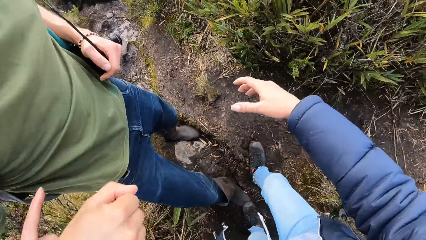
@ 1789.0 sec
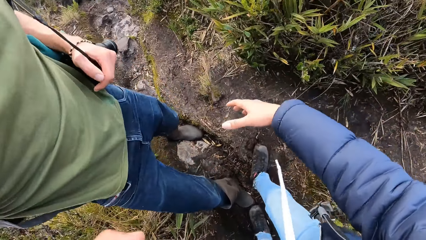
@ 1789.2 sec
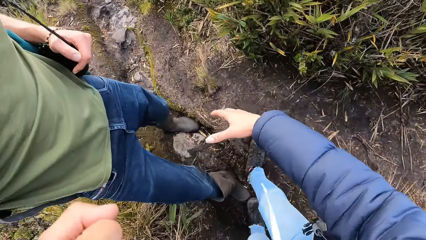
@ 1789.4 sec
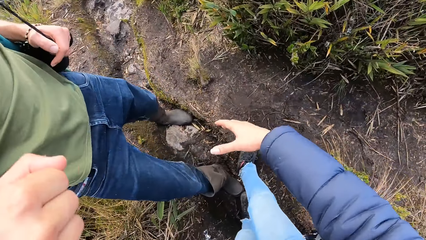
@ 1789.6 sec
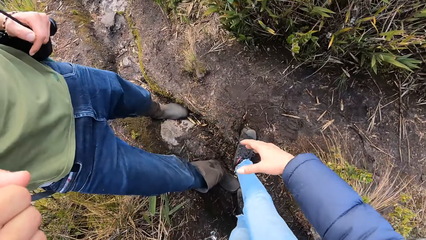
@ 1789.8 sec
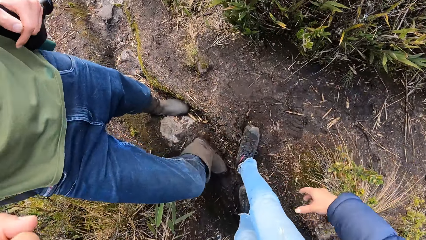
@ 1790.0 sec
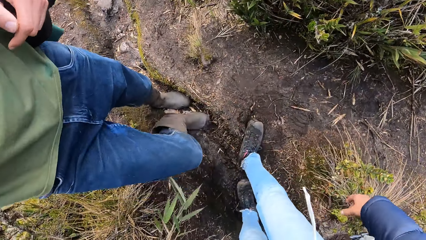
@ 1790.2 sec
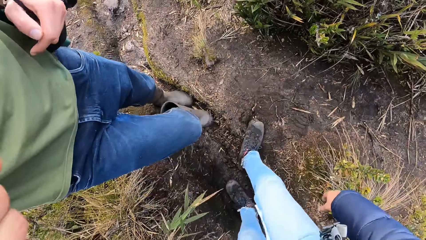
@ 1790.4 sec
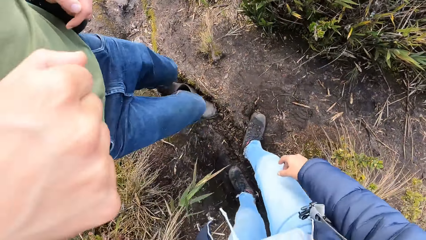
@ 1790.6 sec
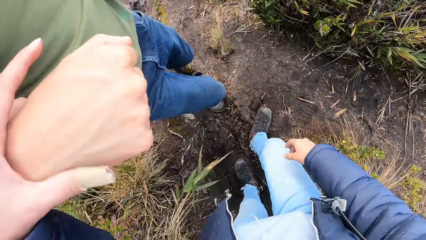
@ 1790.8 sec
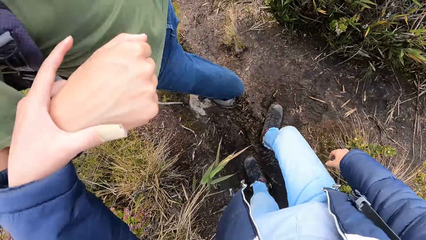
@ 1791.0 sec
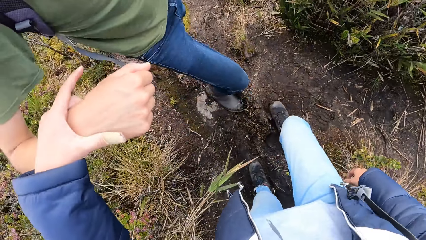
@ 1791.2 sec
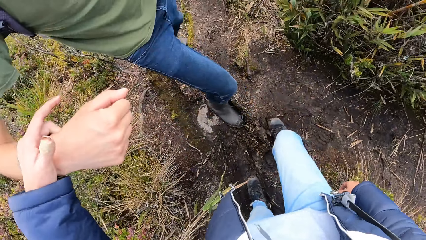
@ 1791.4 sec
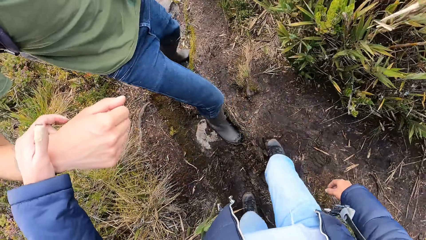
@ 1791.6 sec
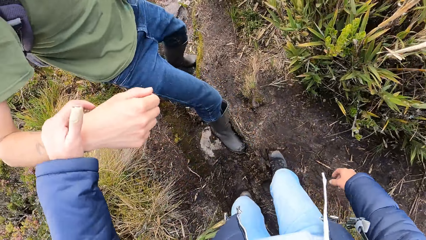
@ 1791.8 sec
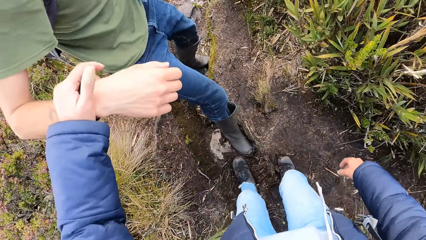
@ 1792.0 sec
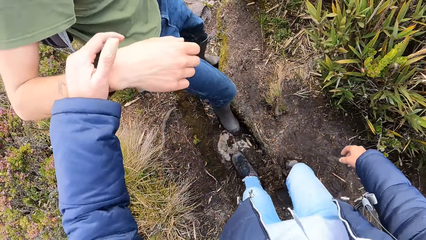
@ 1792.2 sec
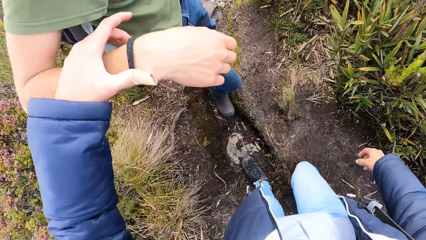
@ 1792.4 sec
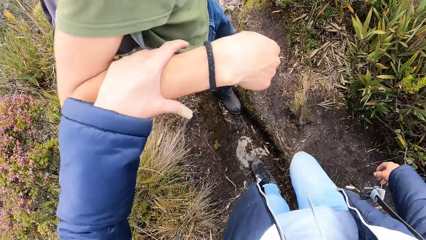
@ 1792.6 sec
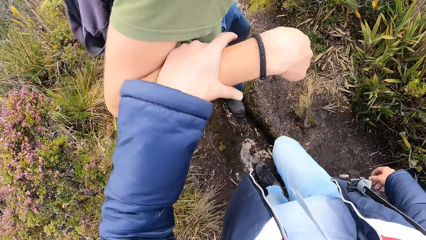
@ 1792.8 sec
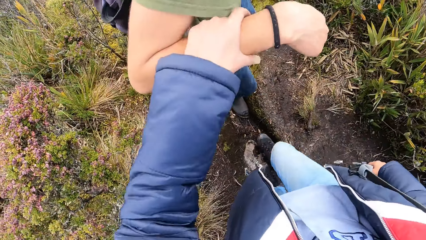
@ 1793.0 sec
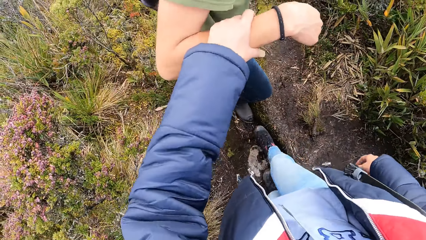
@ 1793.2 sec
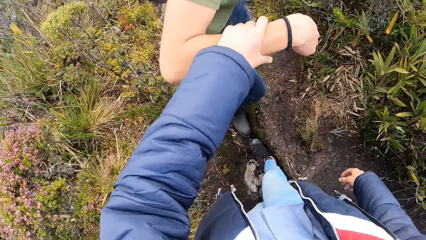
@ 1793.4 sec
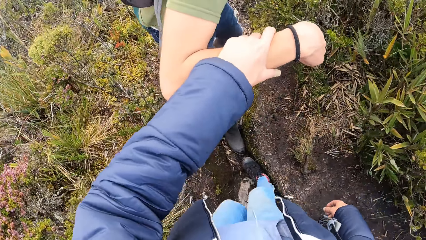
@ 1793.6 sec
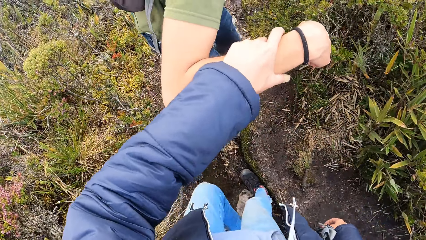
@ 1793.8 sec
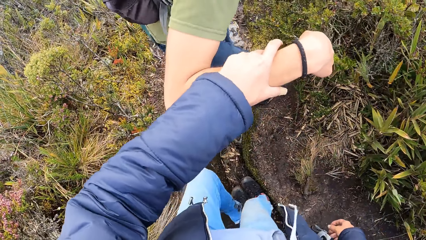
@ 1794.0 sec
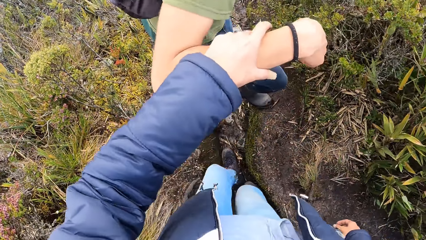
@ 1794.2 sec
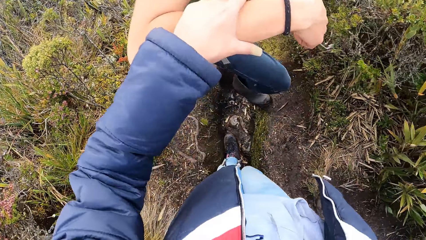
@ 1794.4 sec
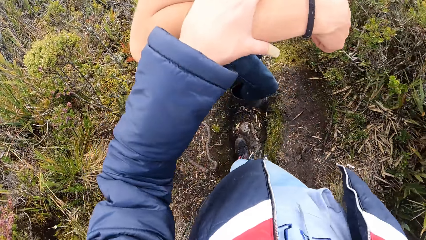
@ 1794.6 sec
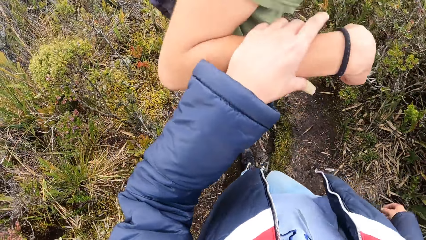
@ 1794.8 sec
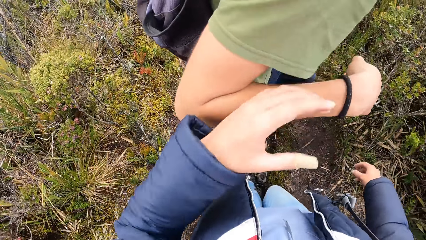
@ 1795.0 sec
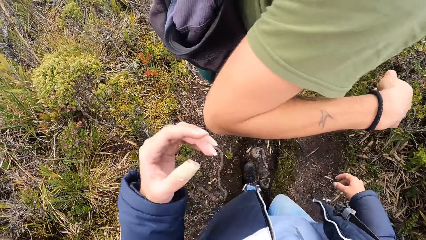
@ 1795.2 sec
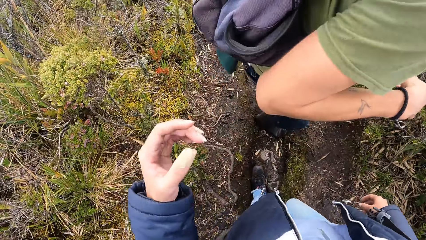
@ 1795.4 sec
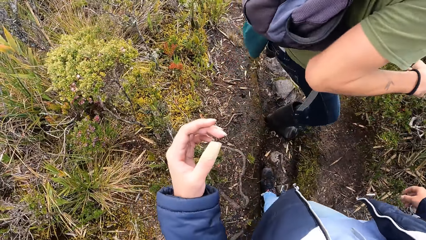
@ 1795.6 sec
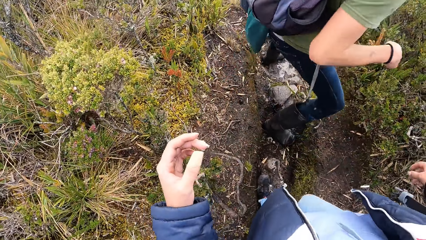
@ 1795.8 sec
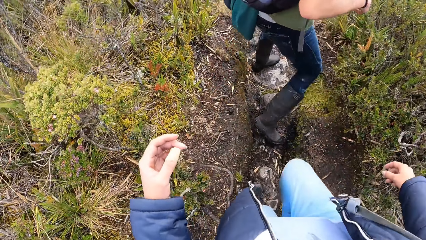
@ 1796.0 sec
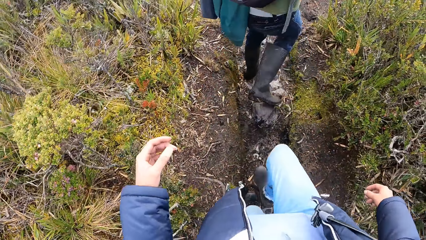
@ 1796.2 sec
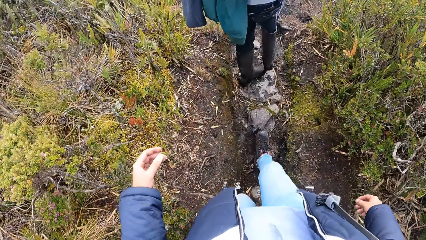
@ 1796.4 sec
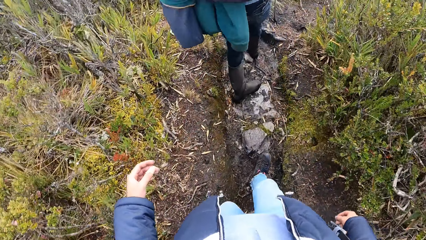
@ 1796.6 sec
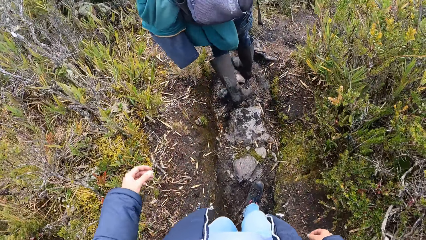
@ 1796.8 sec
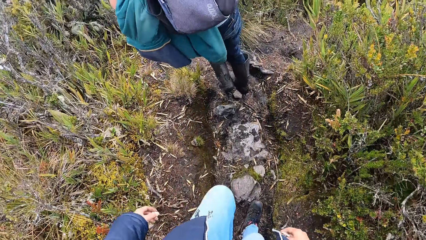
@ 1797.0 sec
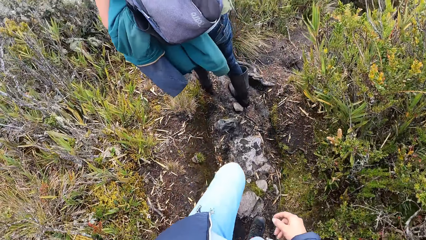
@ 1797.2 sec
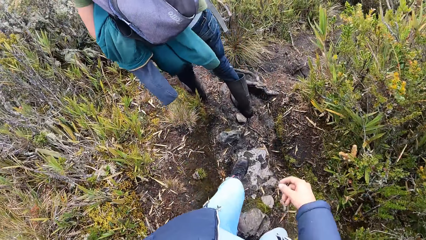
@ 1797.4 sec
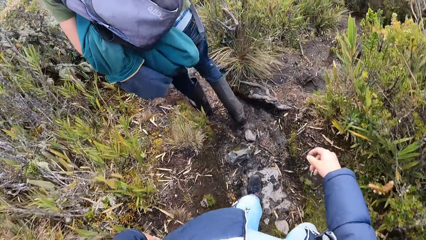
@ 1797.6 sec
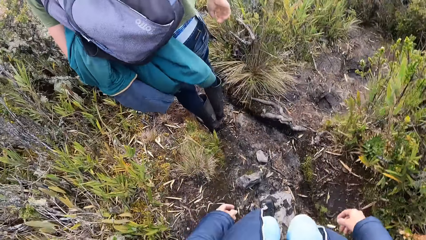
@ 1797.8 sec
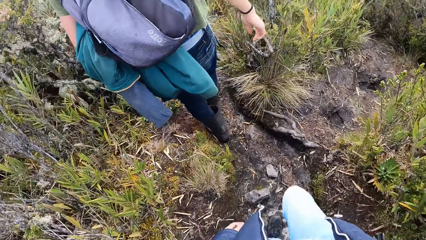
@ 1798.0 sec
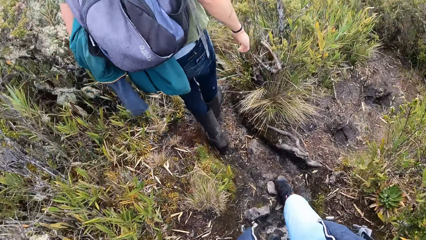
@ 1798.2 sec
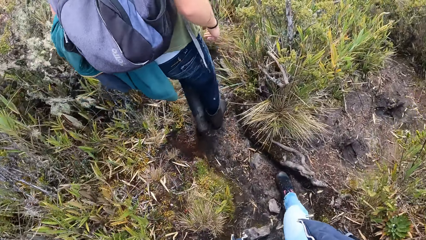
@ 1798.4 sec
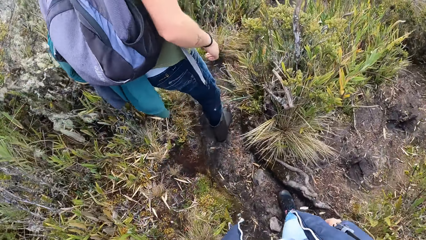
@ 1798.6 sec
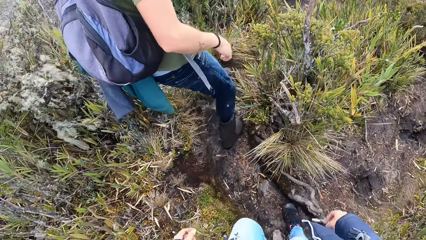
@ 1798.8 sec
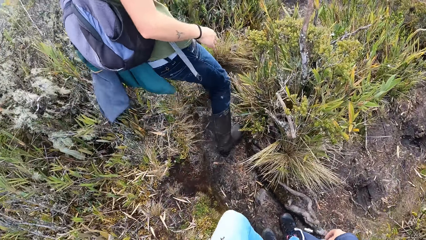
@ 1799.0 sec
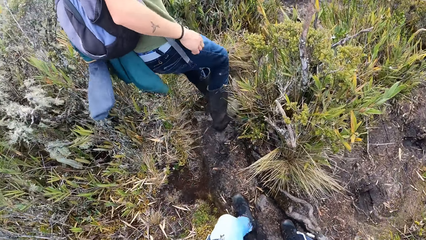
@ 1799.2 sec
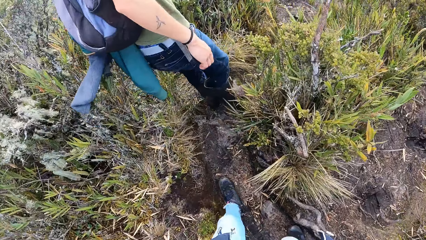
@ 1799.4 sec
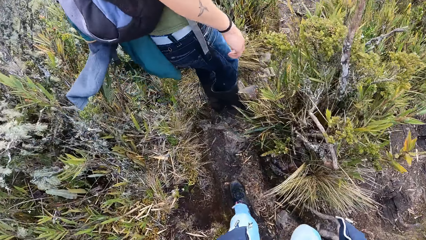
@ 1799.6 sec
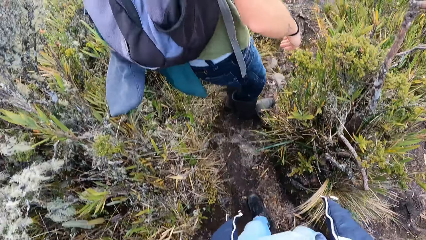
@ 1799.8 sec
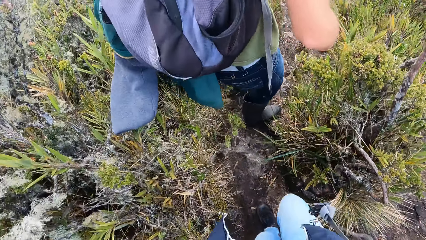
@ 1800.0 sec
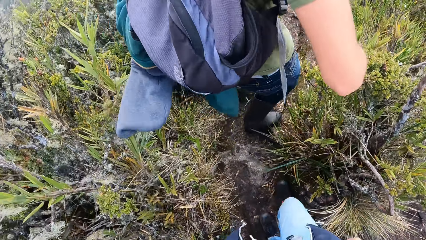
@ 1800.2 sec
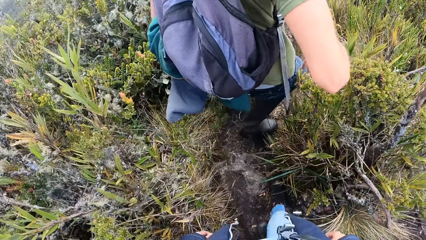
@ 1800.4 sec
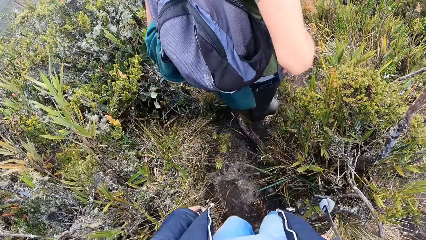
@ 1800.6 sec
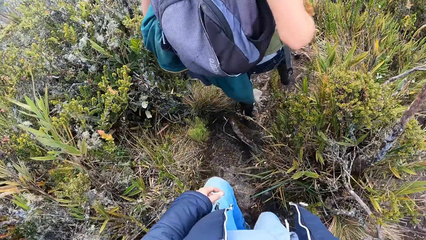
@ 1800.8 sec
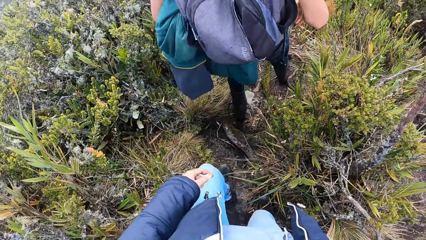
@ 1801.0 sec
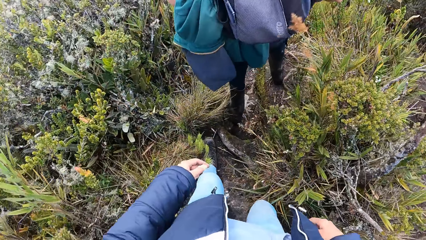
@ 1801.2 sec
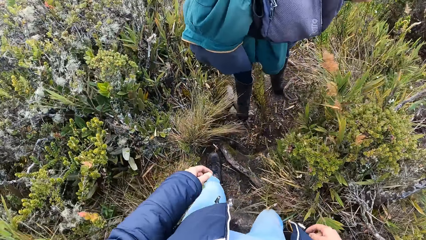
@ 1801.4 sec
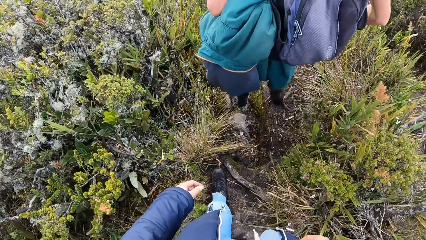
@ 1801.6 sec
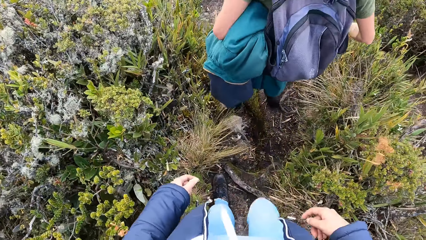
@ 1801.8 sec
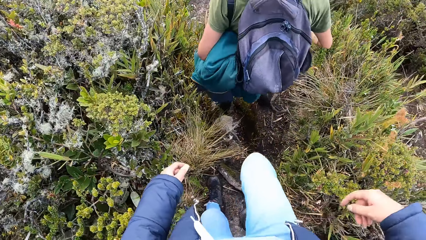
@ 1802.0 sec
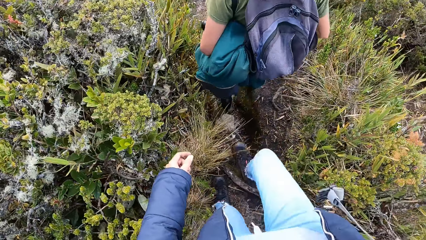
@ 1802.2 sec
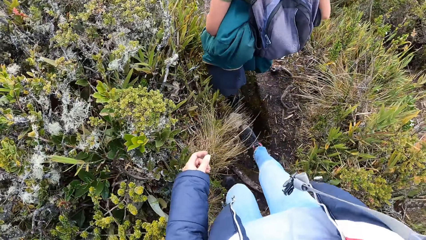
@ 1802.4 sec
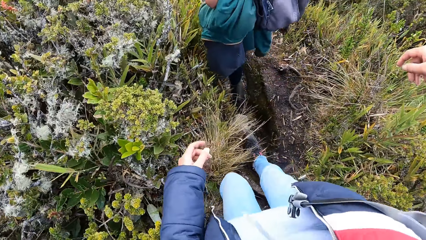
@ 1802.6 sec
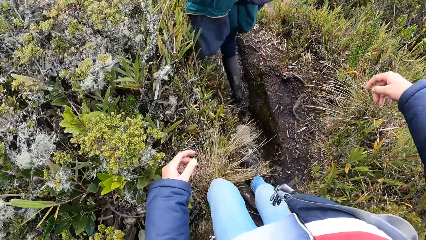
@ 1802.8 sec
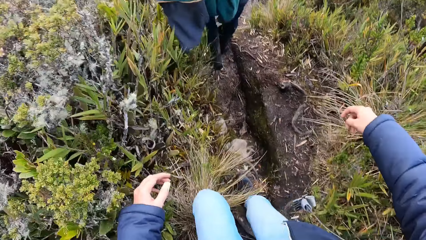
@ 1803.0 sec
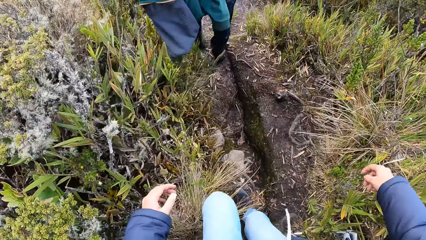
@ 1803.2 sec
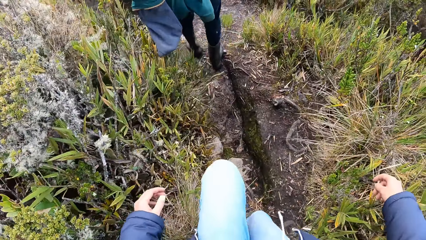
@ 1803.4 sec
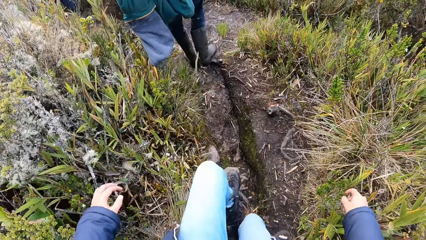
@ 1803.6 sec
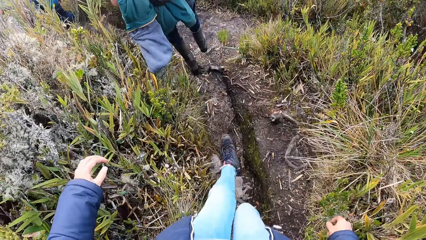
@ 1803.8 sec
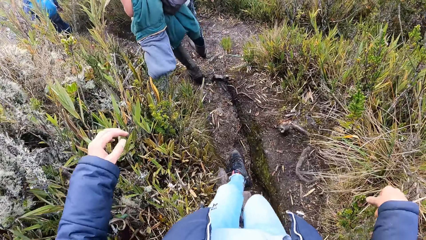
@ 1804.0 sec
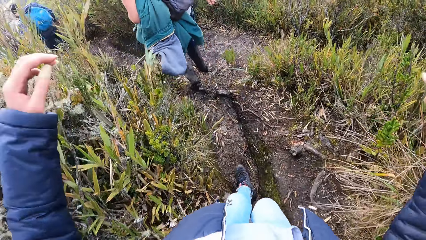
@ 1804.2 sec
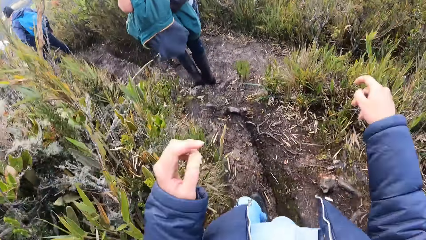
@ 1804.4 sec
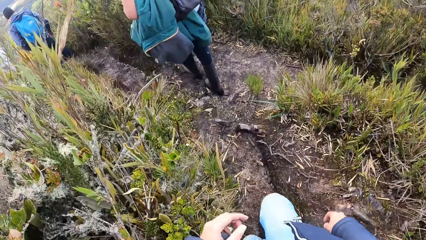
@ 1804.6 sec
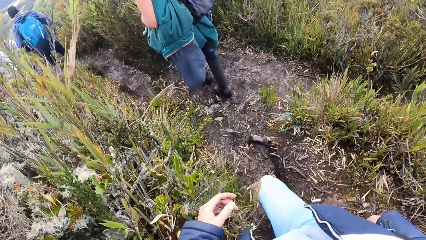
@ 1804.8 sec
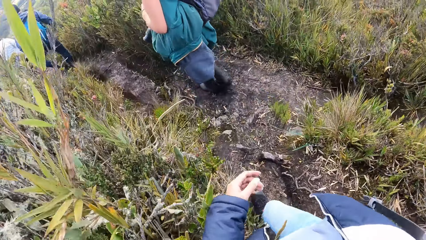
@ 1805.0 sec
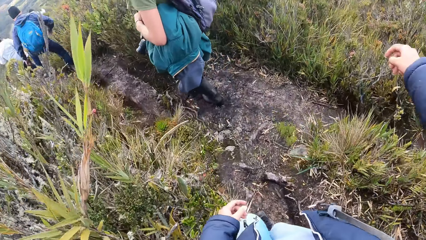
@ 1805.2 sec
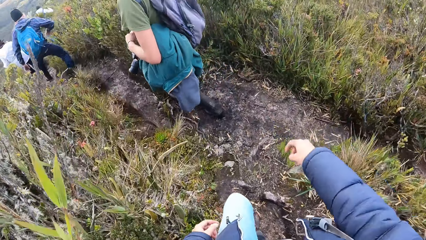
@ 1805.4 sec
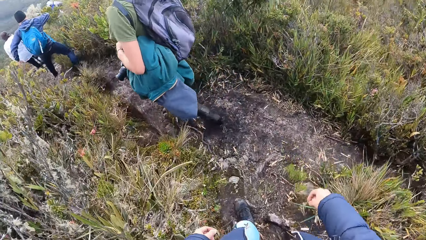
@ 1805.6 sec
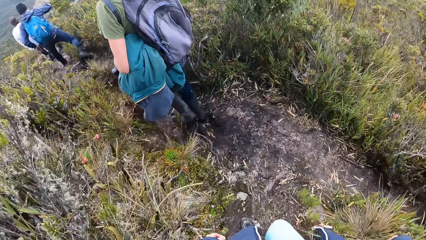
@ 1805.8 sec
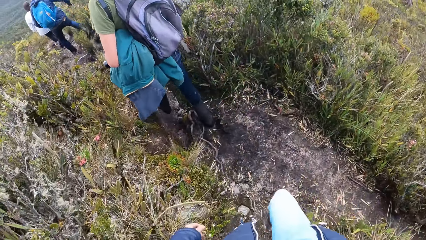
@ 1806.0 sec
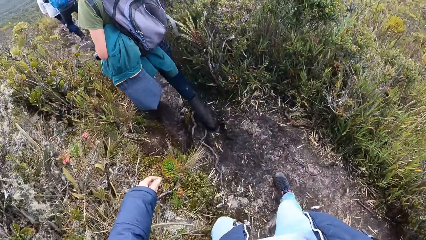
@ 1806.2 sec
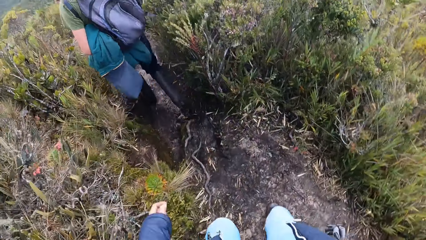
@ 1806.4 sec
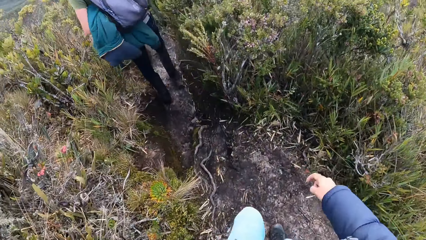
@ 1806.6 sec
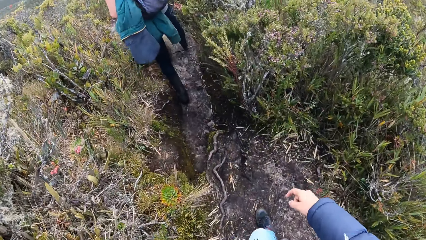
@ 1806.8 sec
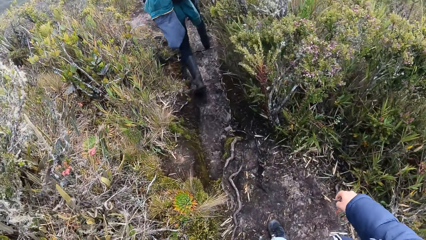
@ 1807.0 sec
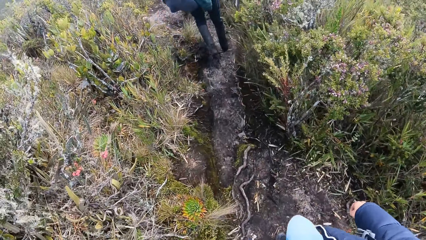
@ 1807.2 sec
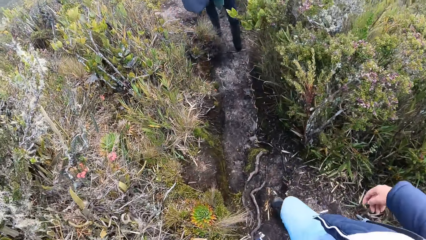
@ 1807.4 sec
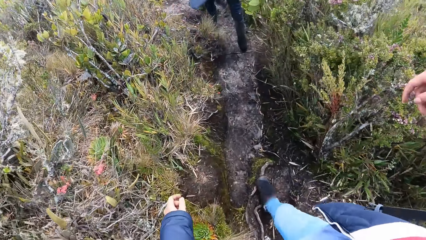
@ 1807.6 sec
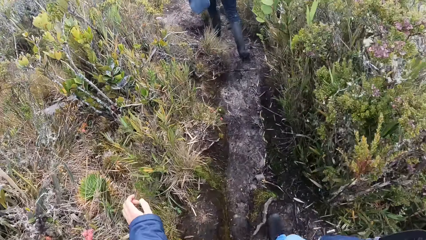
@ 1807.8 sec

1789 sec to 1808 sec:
The camera wearer walks around the field. He touches a man. The man walks around the field. The camera wearer walks around the field. He pulls his hand off the man's hand. He walks around the field. The man walks around the field.
